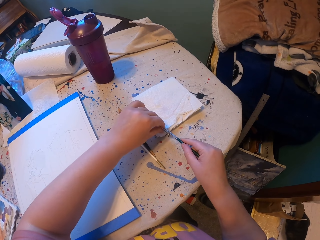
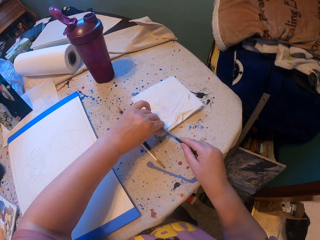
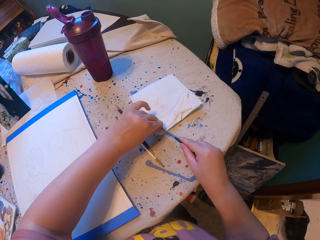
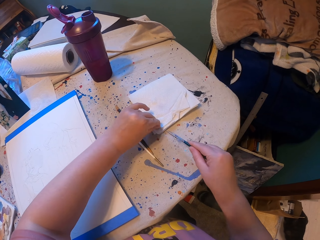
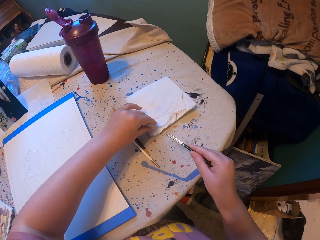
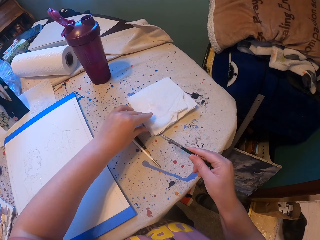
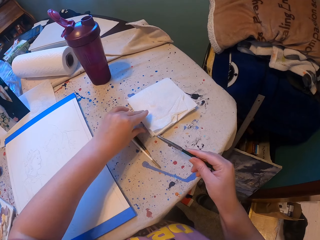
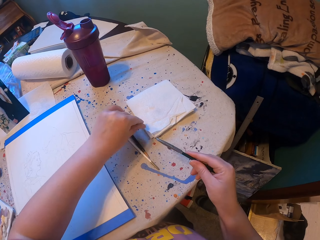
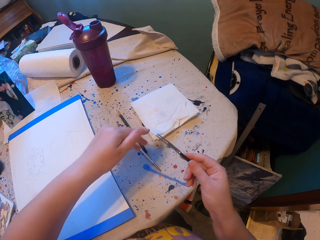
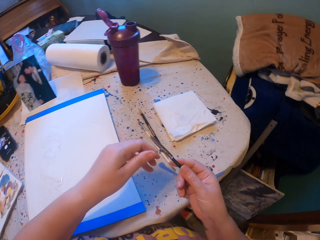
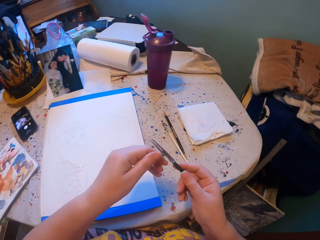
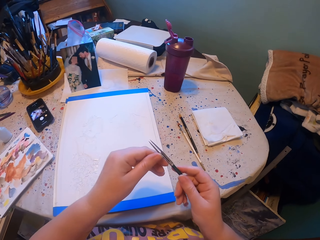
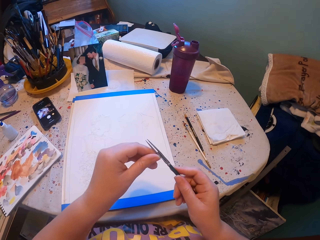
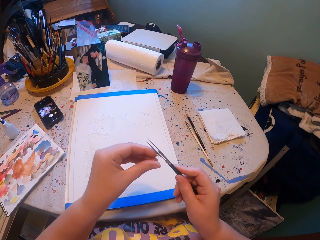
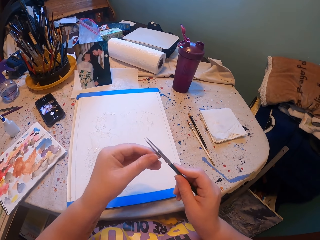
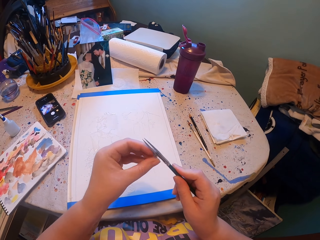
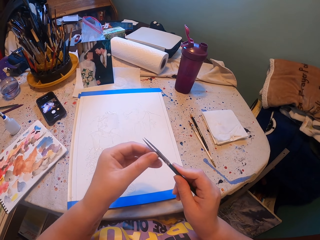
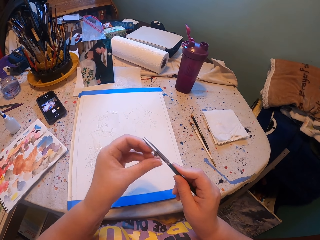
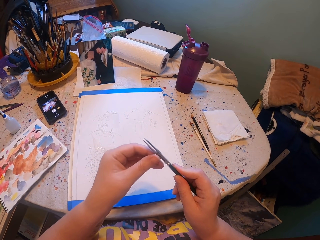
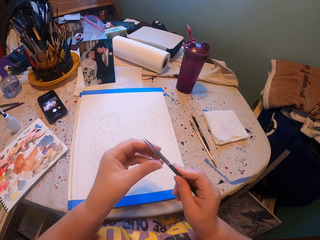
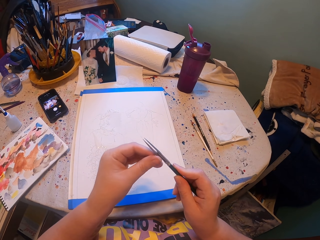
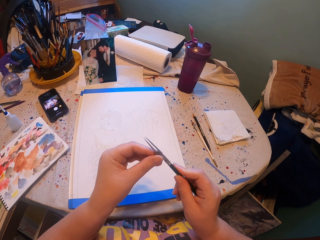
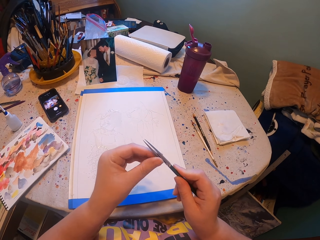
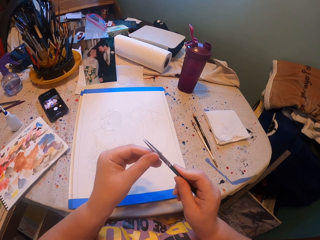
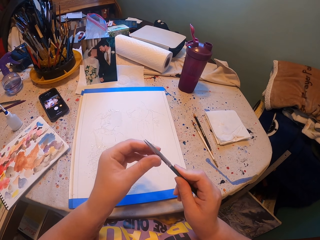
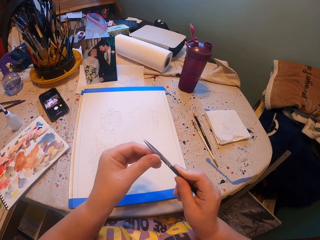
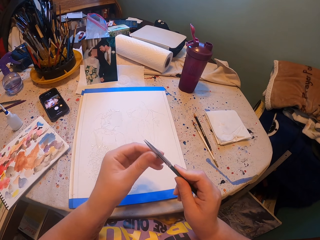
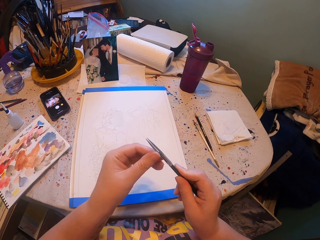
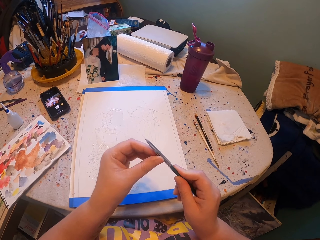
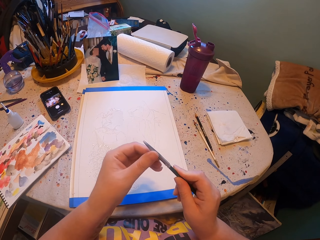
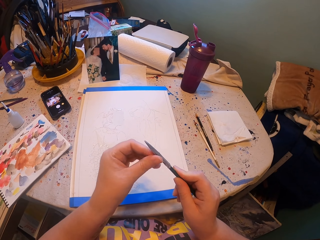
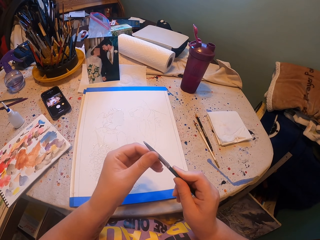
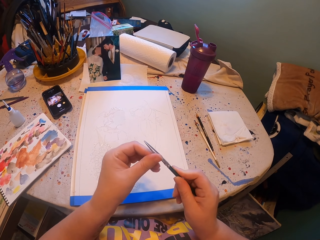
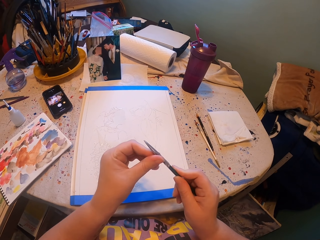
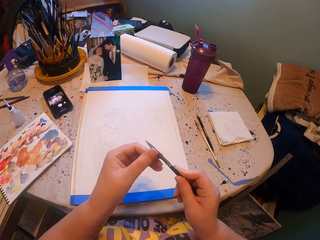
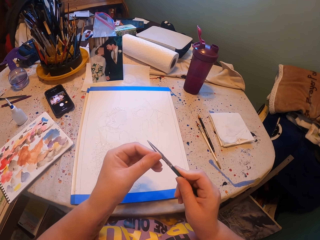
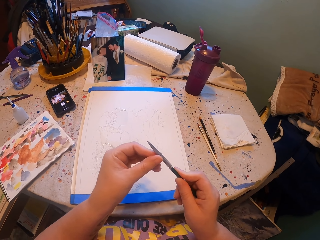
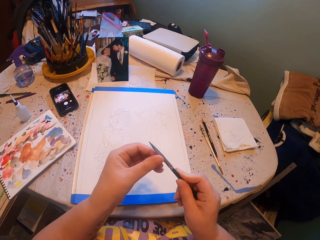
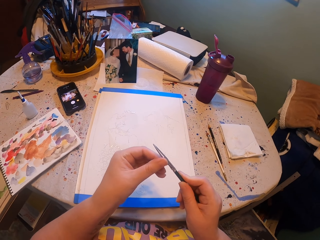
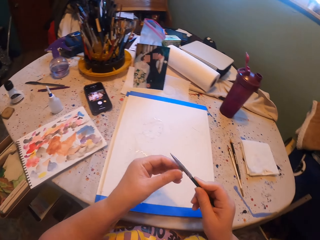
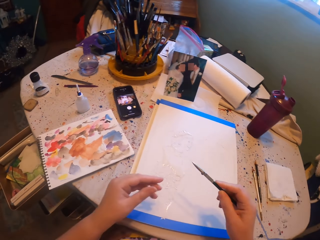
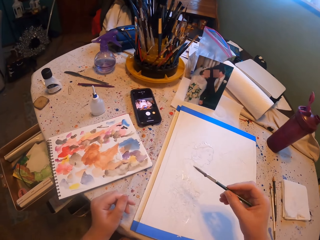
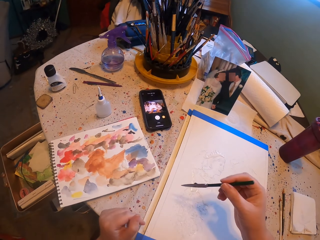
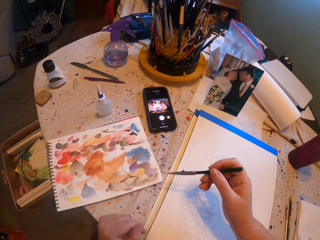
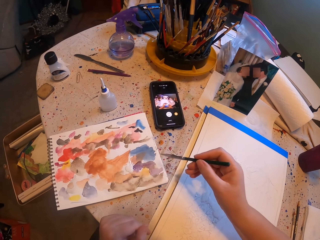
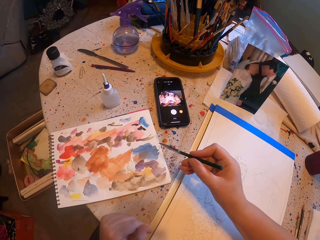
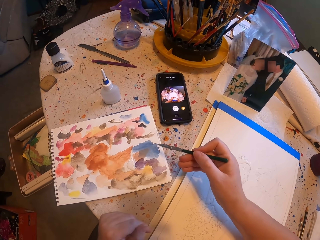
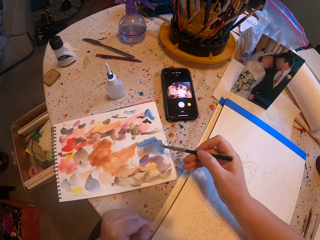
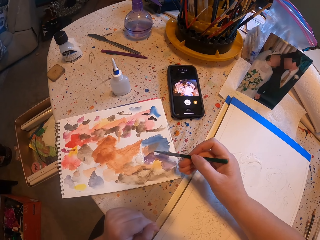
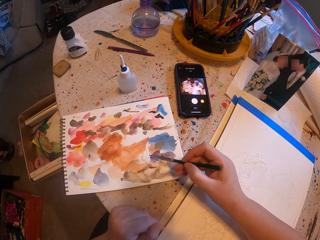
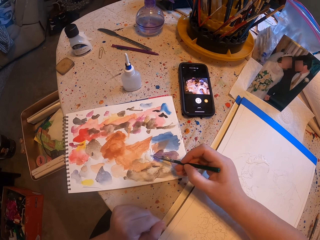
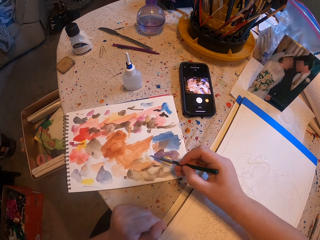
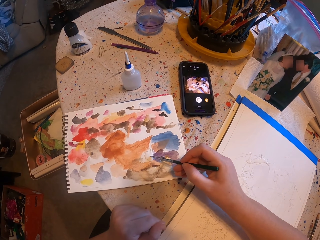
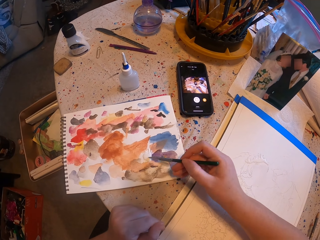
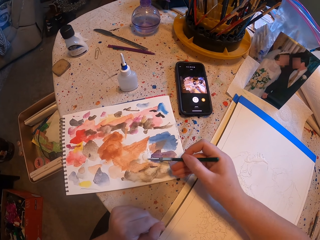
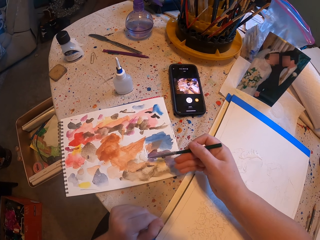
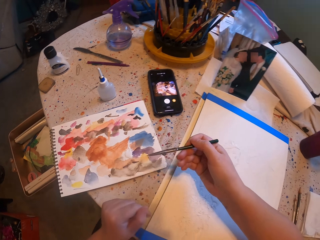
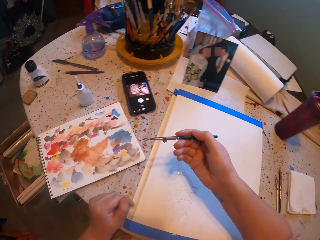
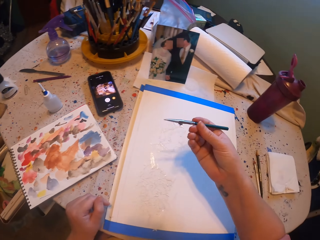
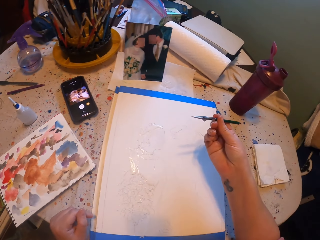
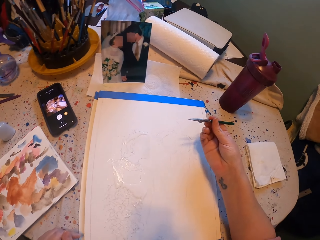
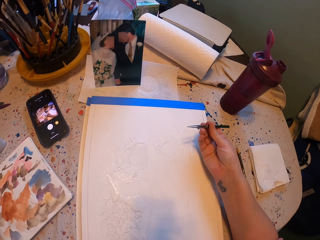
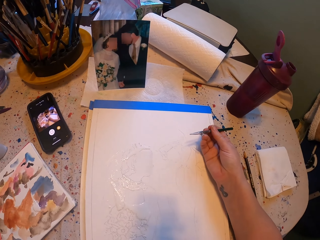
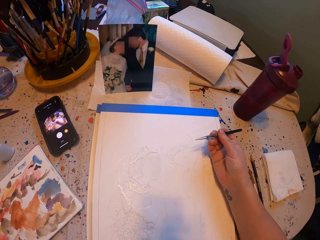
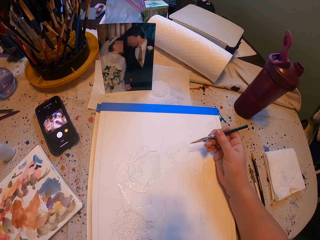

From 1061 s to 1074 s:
The camera wearer adjusts the pen brush. They rub the pen brush on a paper ink. They pick paint with the paint brush.

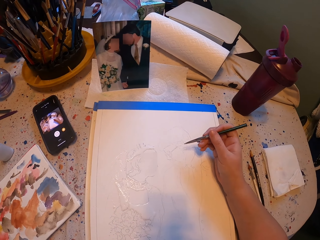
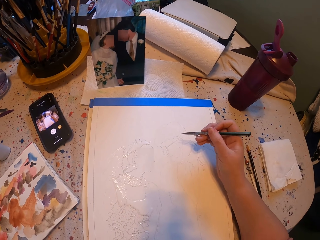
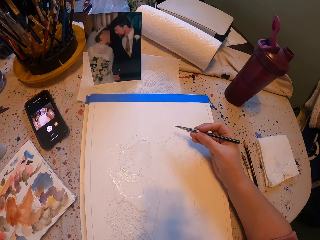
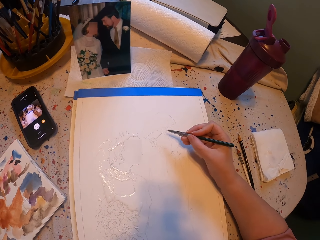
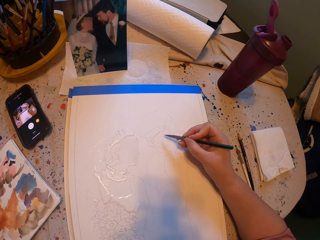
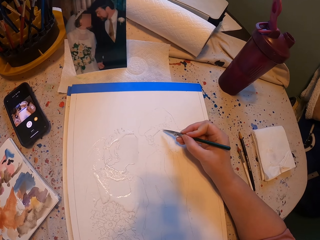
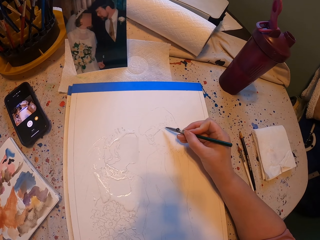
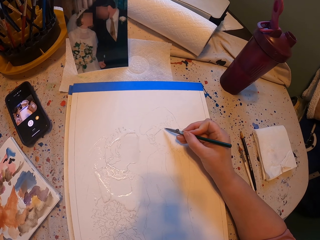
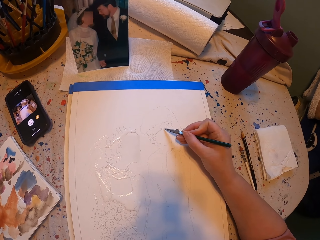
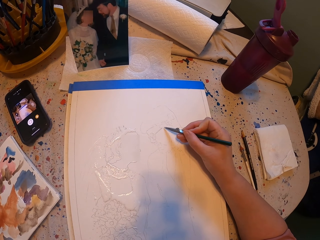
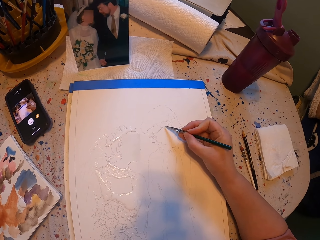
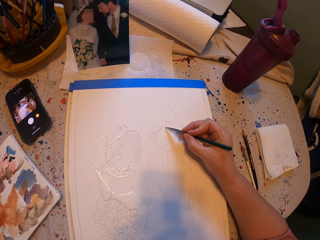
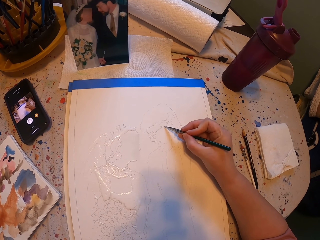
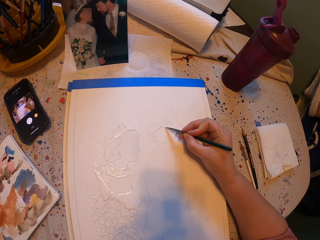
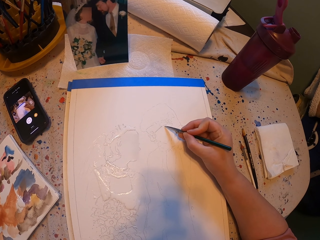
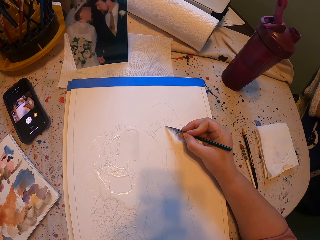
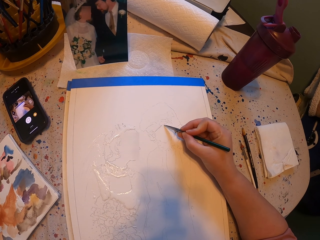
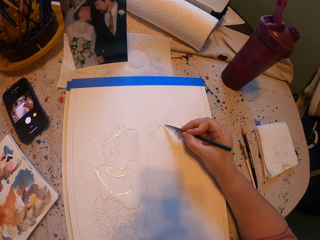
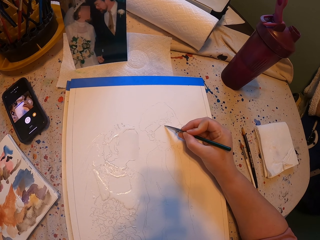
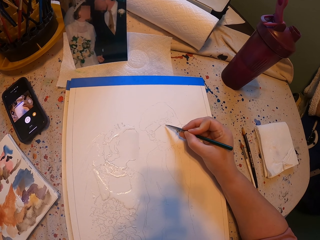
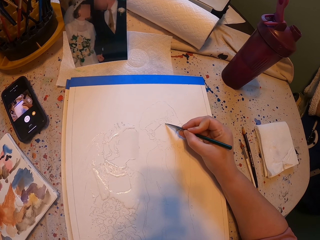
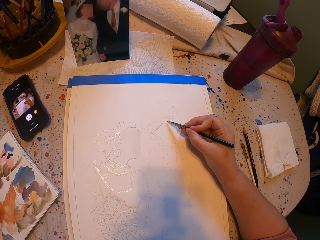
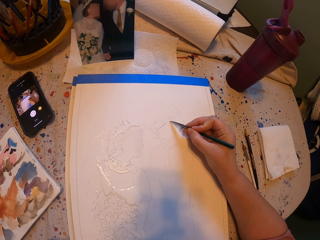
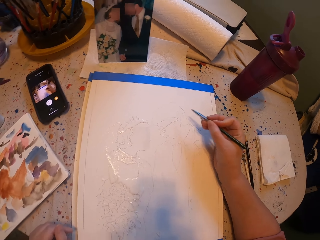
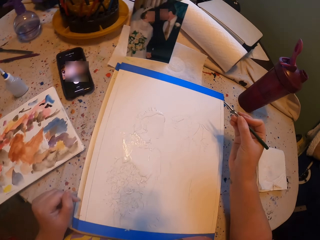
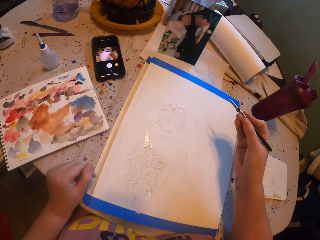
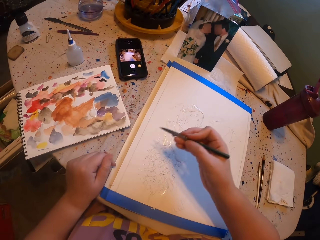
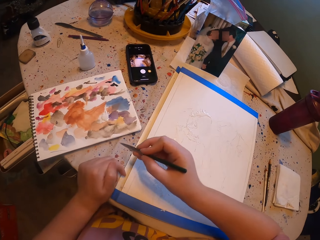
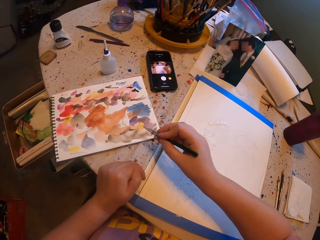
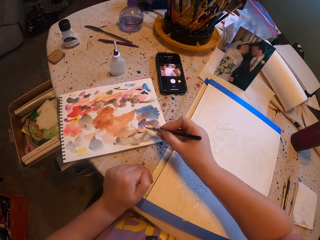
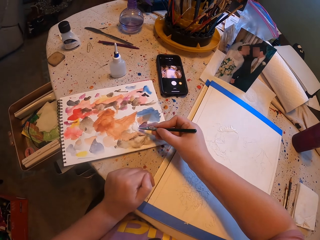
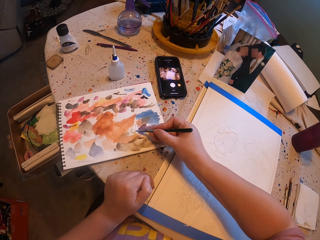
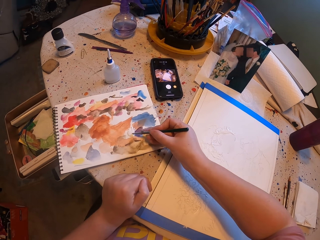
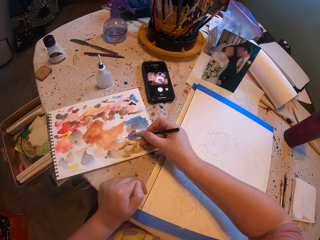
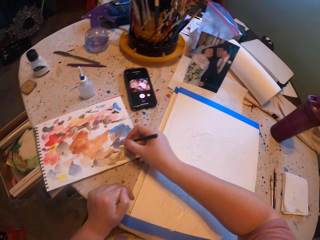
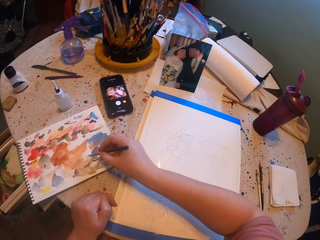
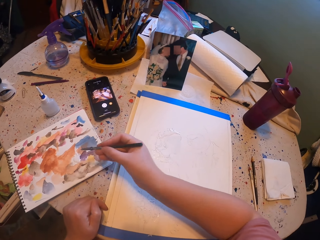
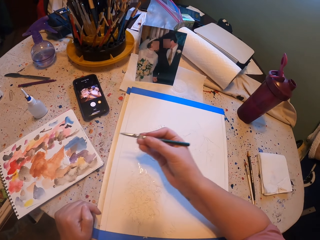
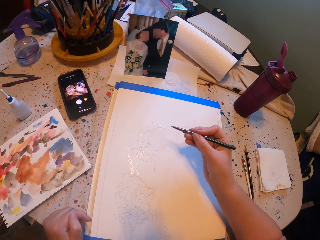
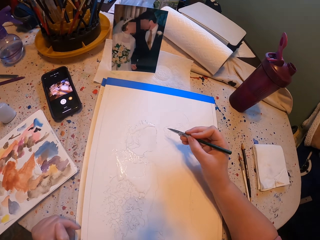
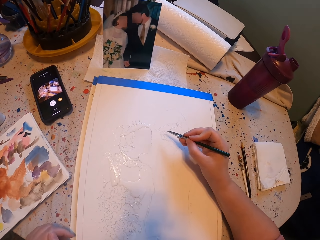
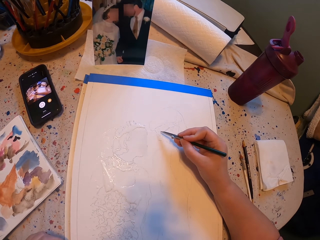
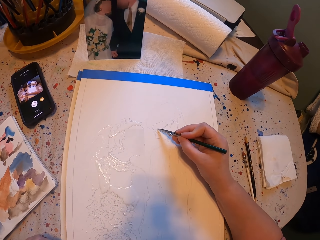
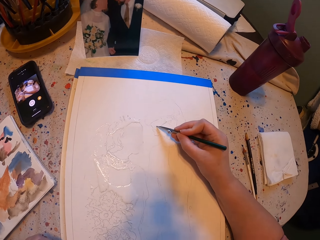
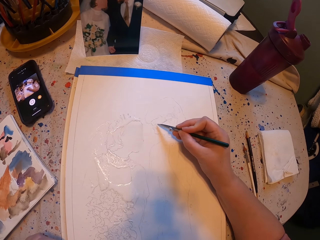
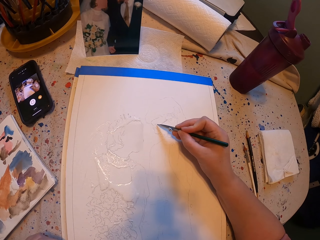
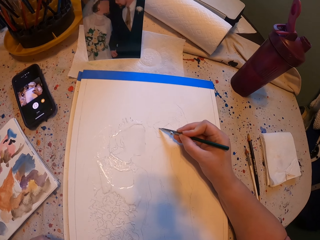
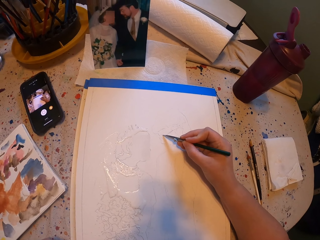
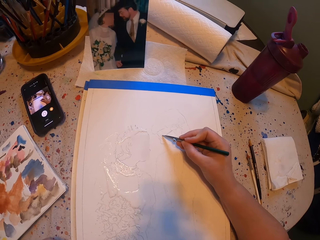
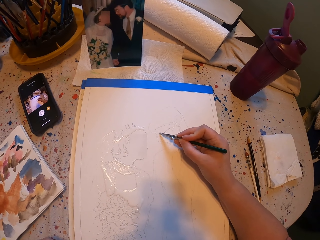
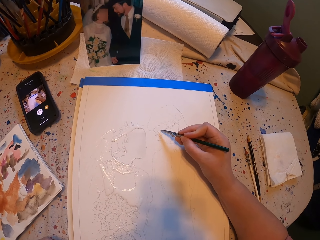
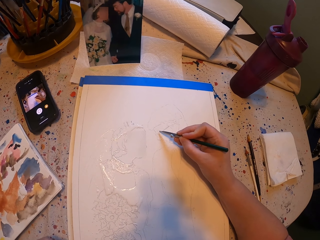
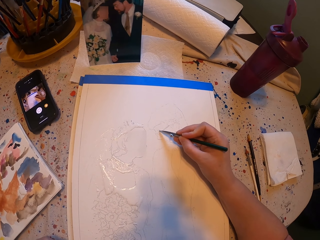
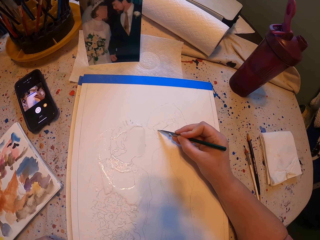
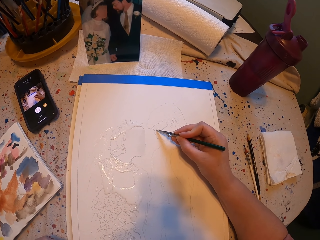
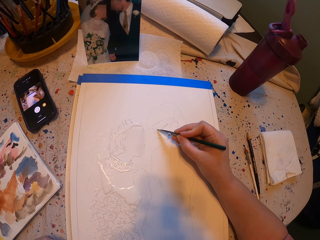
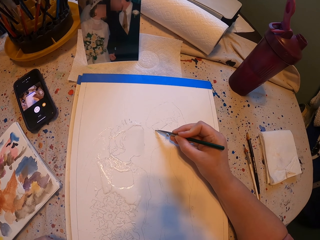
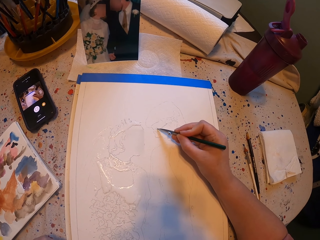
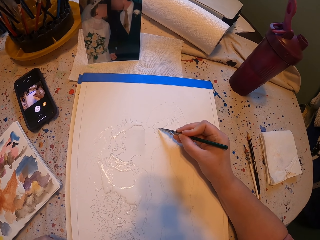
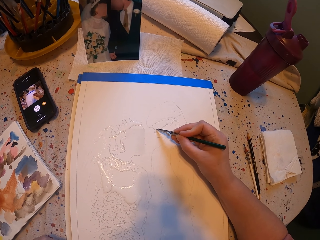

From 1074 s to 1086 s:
The camera wearer paints a picture with the pen brush. They rub the pen brush on a paper ink. They pick paint with the paint brush. They paint a picture with the pen brush.
